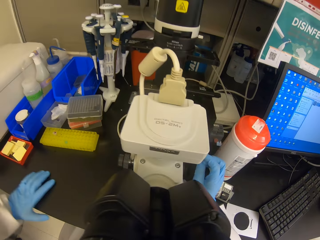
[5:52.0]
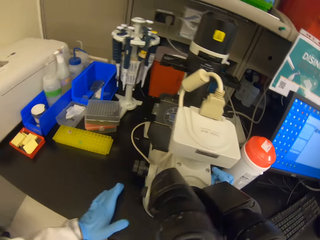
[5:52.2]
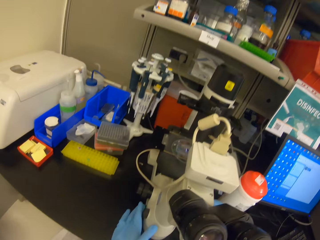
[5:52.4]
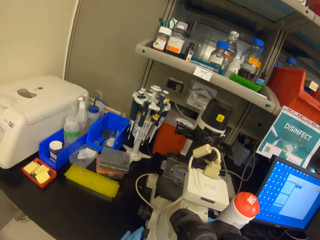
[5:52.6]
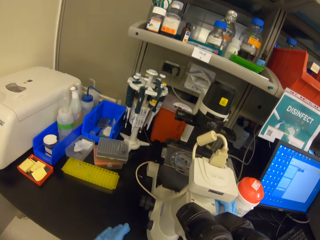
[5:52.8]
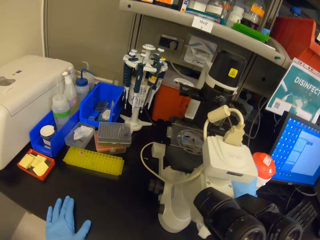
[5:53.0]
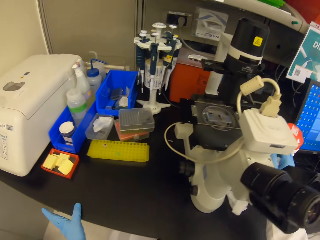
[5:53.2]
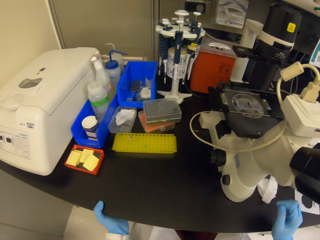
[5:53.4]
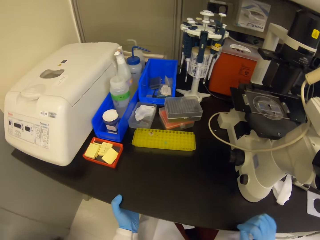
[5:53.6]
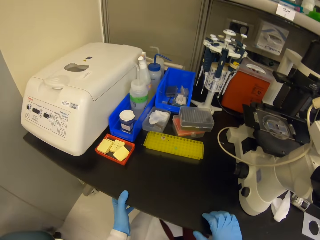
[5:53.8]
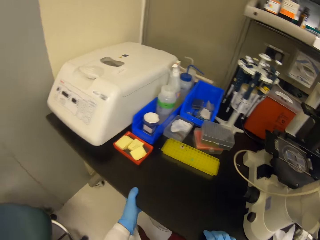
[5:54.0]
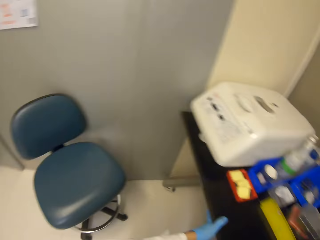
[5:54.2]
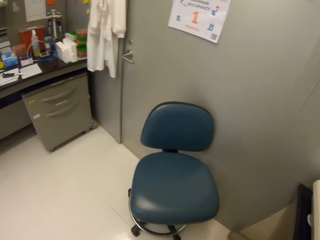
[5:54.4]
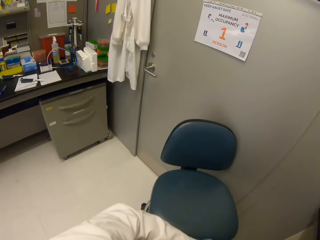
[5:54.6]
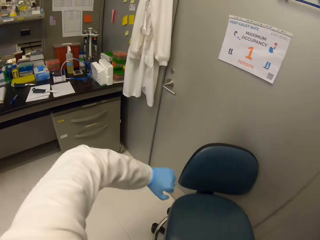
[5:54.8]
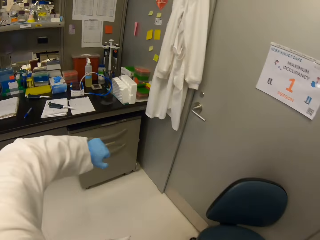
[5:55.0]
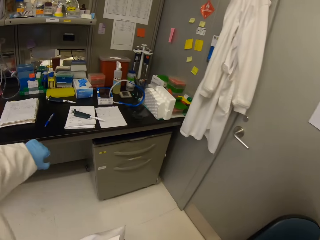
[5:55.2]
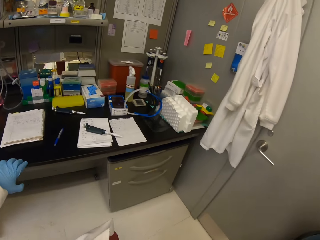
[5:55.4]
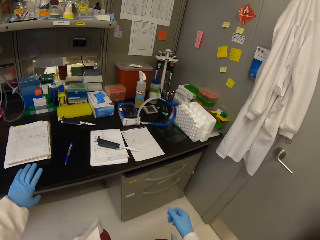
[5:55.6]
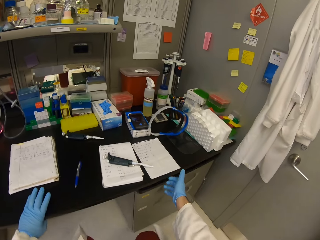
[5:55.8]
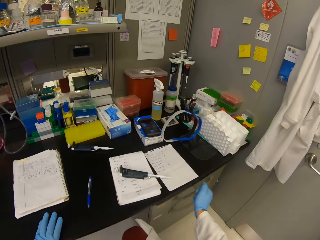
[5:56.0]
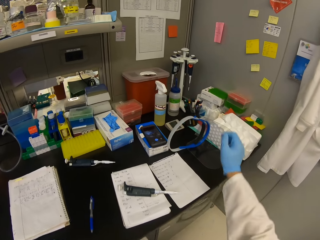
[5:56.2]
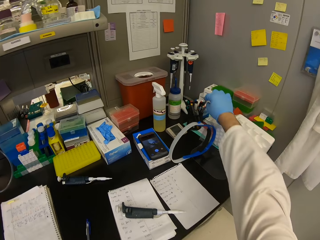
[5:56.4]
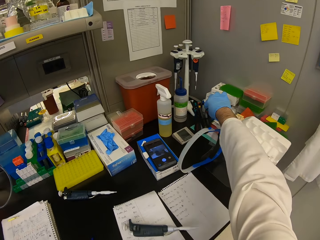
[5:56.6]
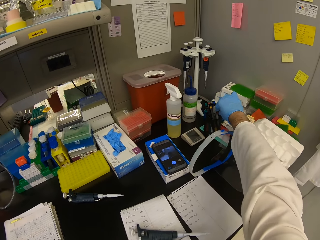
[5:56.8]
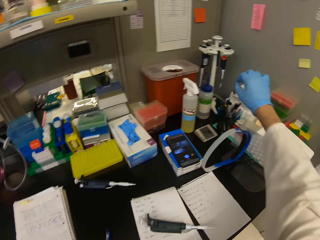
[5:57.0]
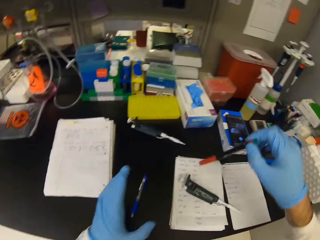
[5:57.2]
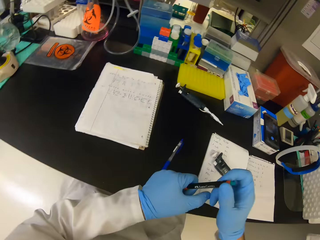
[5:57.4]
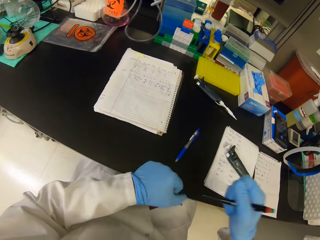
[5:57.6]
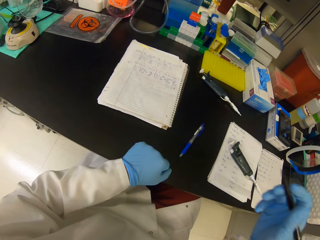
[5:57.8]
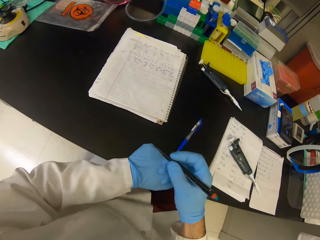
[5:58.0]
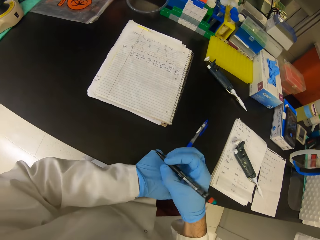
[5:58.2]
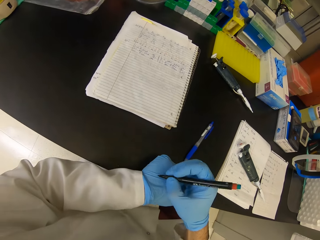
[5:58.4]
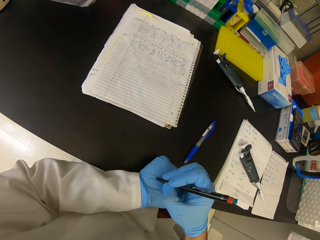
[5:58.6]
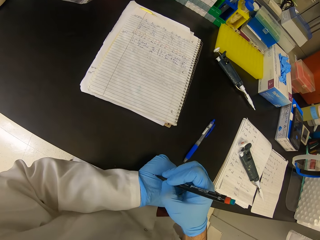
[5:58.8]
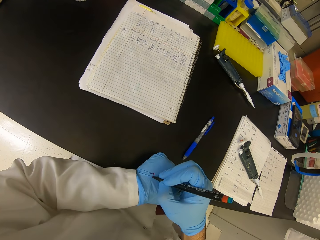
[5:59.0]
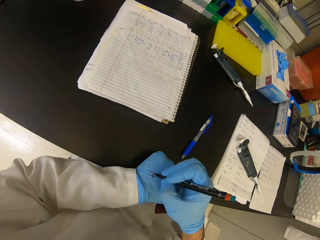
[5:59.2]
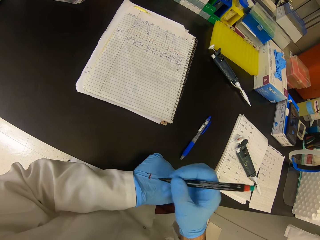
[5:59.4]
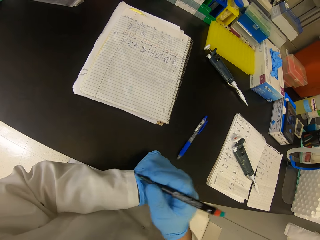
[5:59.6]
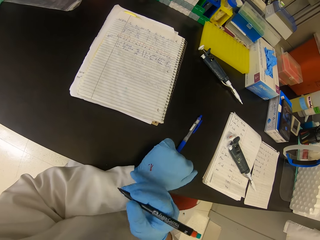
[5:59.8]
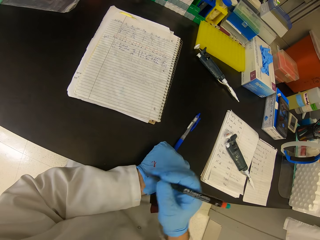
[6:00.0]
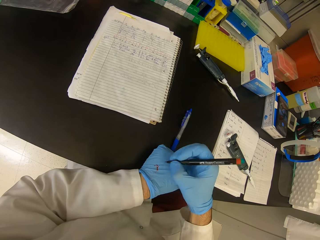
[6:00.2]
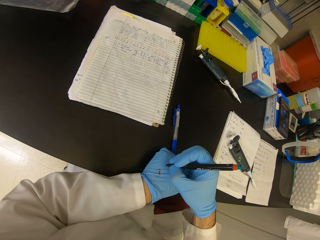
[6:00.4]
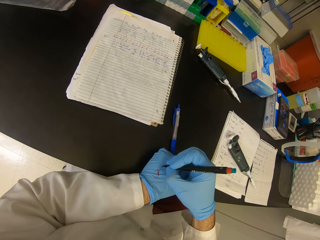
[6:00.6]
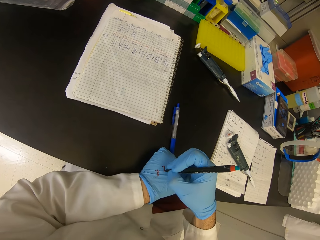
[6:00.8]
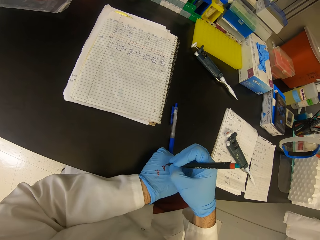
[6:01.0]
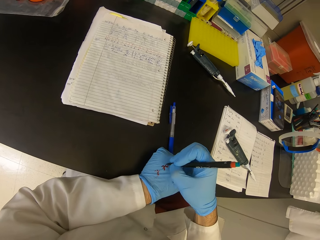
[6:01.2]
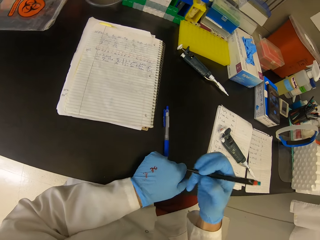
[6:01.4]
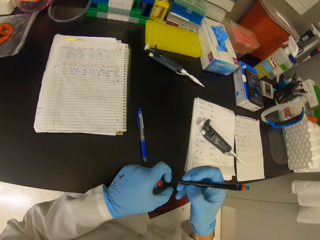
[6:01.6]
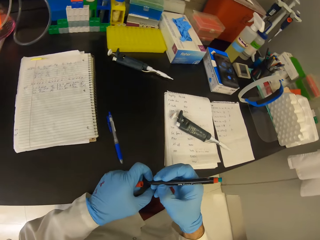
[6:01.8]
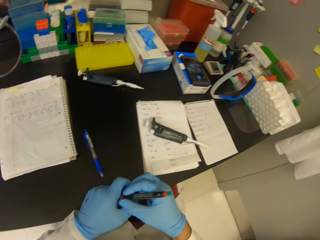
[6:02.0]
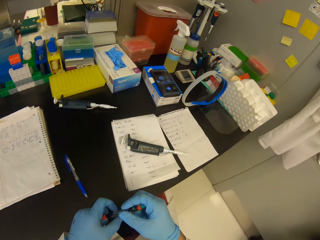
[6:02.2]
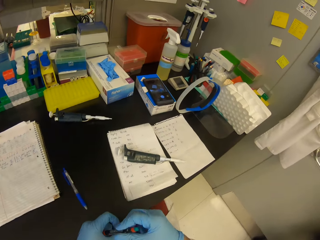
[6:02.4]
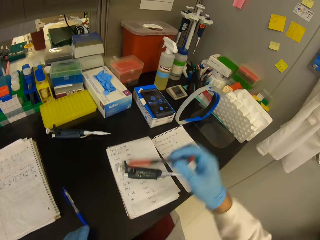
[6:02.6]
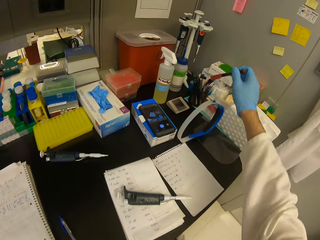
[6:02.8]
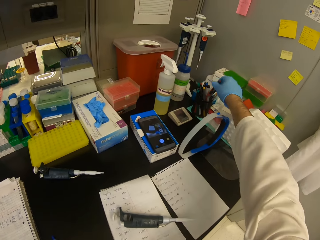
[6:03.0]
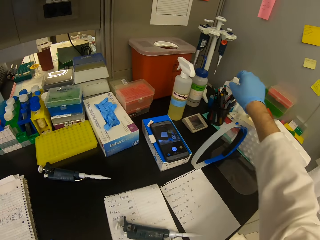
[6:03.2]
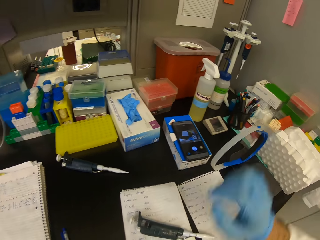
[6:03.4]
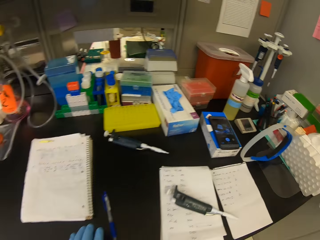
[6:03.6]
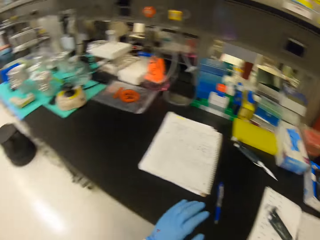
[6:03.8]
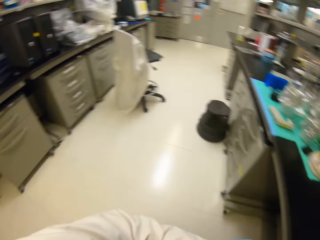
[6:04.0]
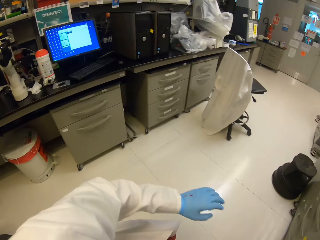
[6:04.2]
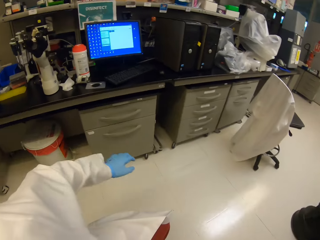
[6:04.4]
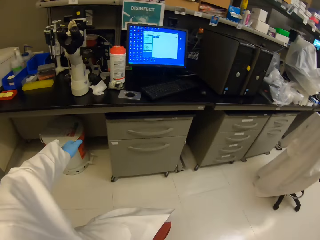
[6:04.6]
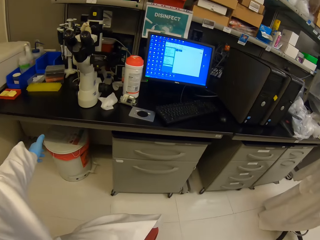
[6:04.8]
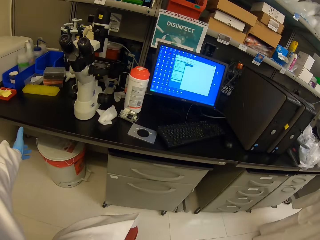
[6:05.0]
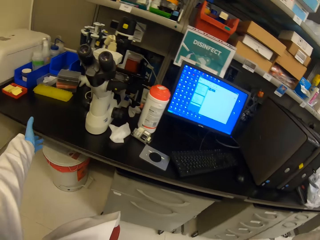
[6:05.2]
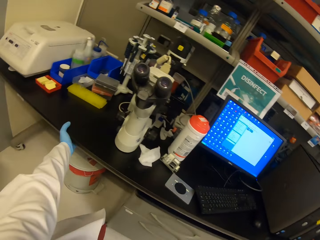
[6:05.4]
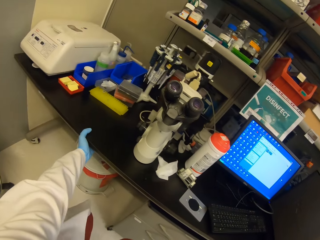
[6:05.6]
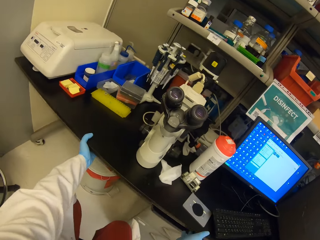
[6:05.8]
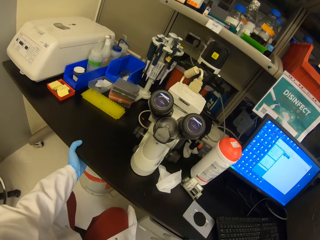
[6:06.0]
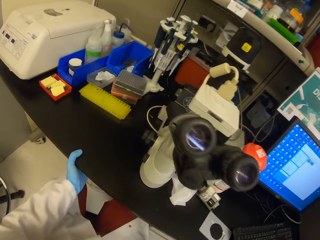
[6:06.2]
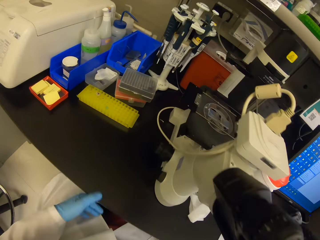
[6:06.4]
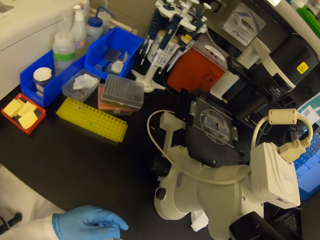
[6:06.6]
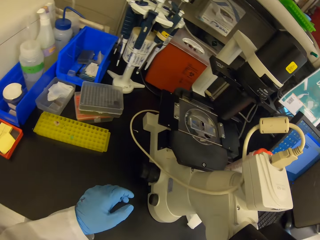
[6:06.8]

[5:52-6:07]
The camera wearer moves with a sliding chair. They pick a pen from another table. They write on top of the gloves. They put back the pen in a can. They slide the chair back to the working table.

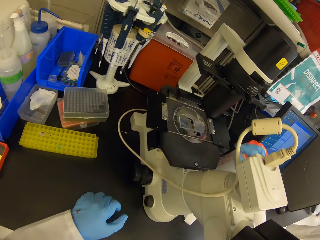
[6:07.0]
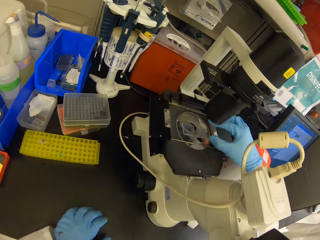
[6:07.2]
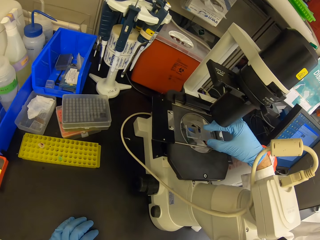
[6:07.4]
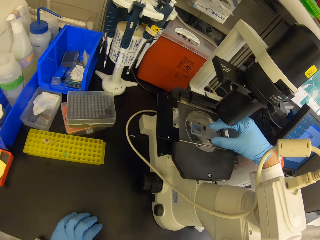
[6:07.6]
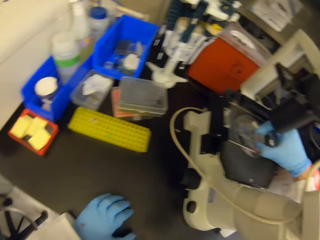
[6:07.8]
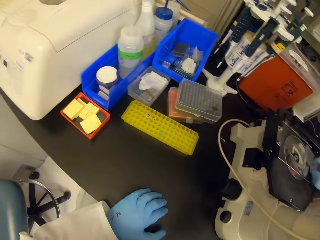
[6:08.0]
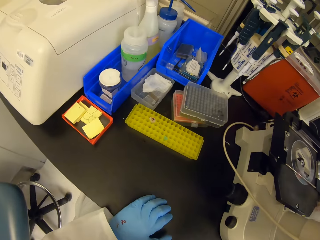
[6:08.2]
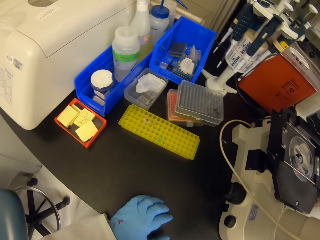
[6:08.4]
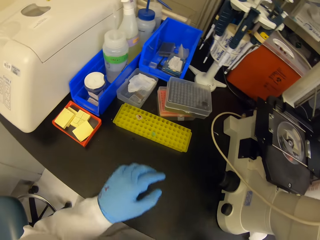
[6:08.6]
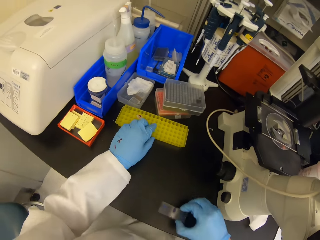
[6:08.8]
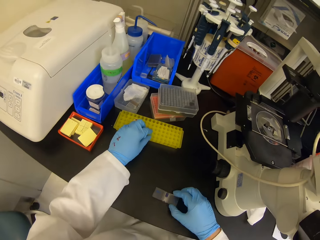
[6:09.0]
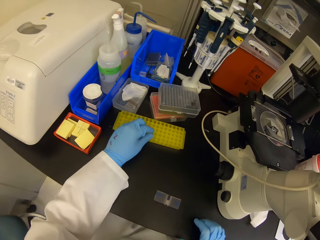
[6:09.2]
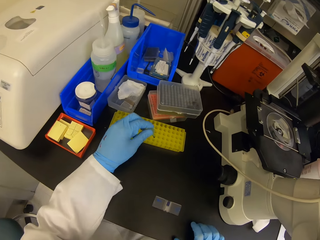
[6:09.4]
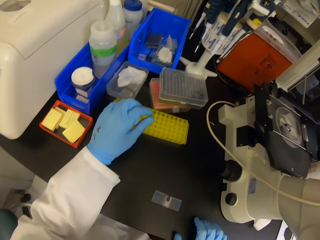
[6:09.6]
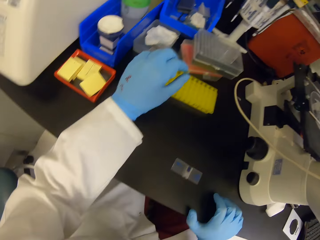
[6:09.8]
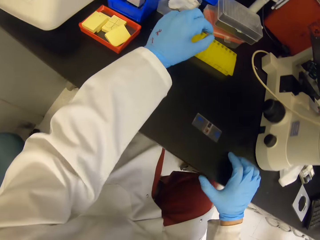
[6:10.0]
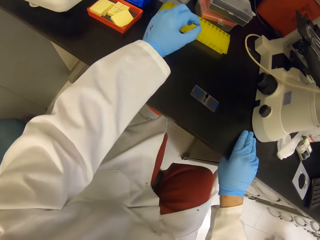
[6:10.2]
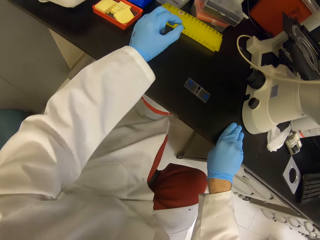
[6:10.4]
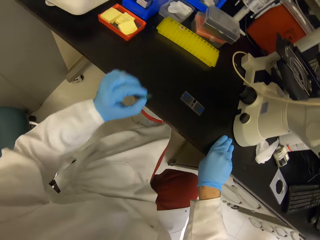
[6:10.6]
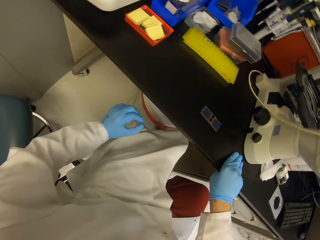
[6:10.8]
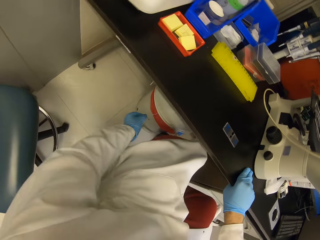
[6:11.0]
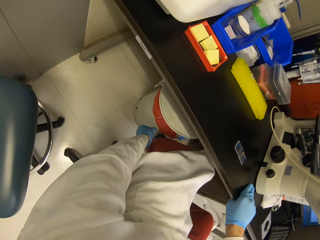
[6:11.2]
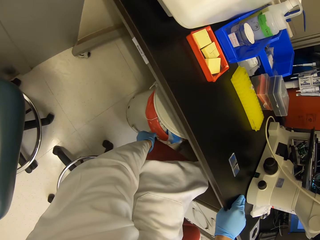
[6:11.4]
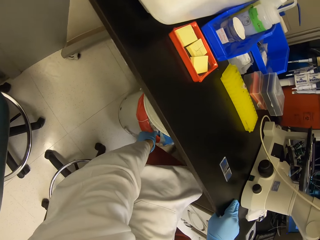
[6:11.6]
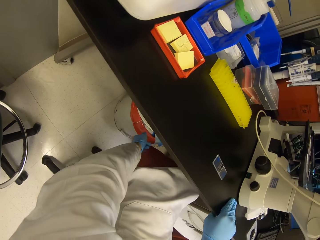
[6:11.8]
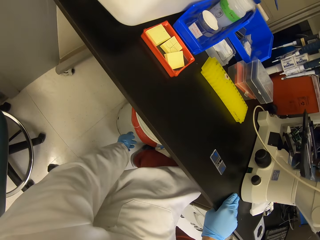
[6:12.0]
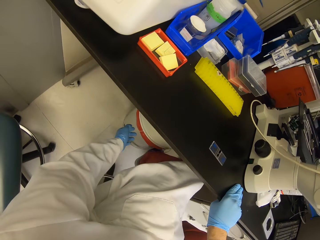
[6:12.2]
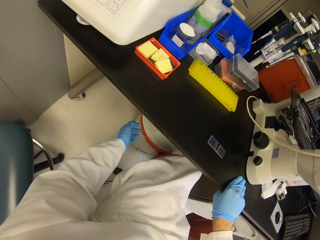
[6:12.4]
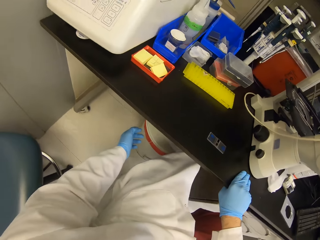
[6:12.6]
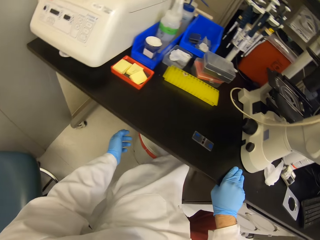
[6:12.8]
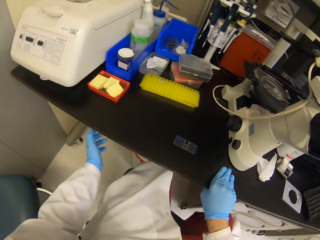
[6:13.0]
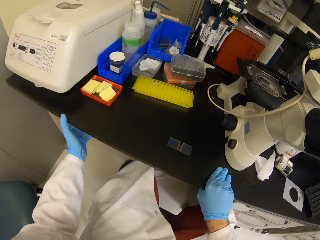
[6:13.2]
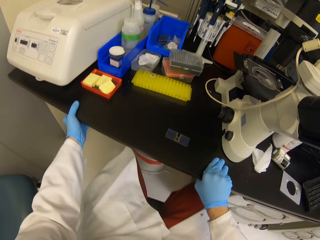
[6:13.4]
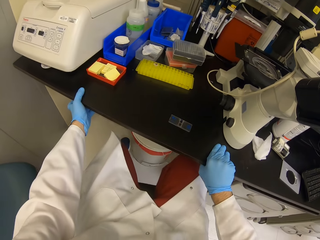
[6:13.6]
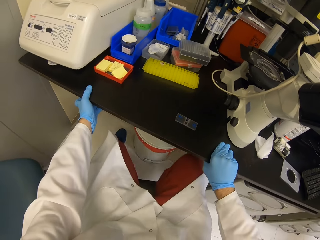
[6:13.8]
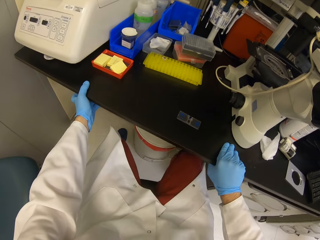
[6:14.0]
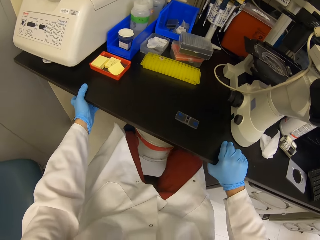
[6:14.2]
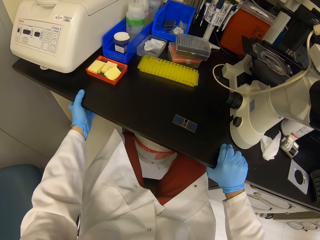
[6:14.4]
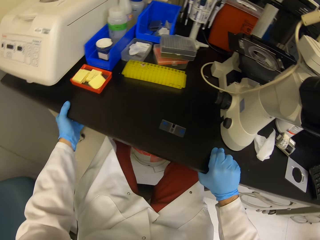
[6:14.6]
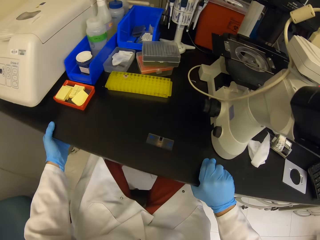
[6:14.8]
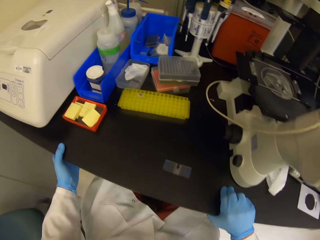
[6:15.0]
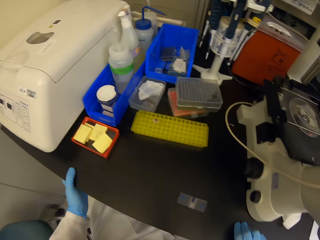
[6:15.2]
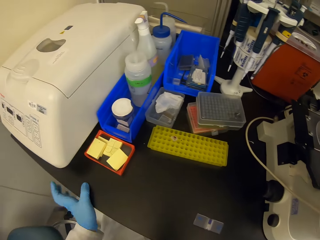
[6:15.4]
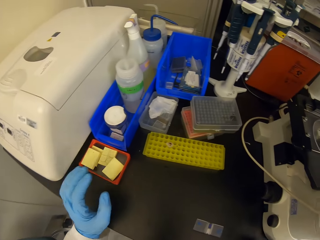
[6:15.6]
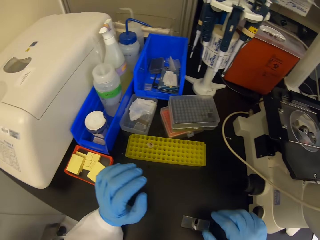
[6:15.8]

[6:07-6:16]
The camera wearer positions the microscope plate. They pick up a microscope slide. They pick up dirt, trash the dirt in a dustbin, and look around.
